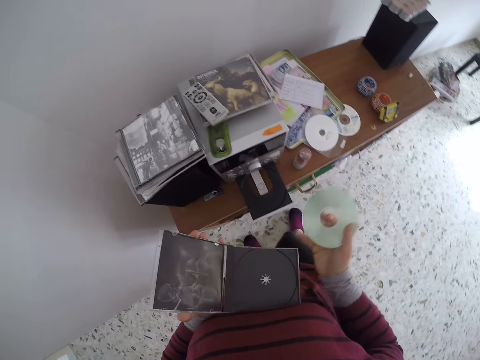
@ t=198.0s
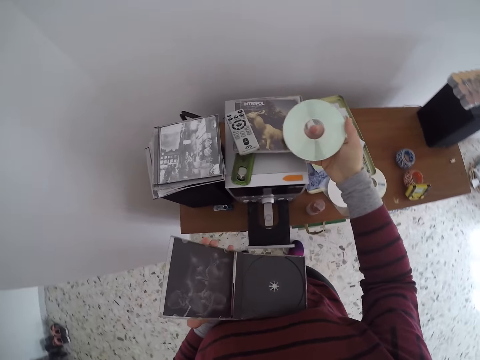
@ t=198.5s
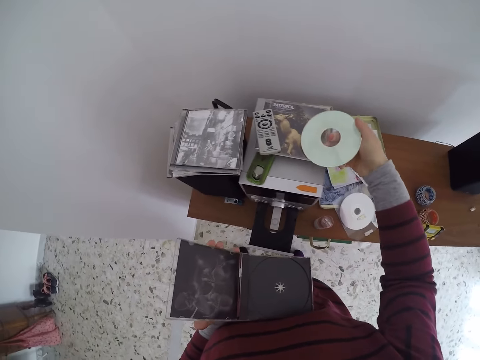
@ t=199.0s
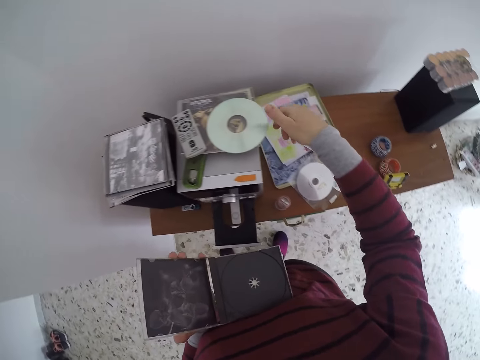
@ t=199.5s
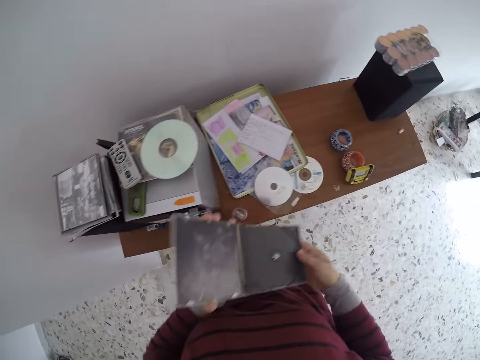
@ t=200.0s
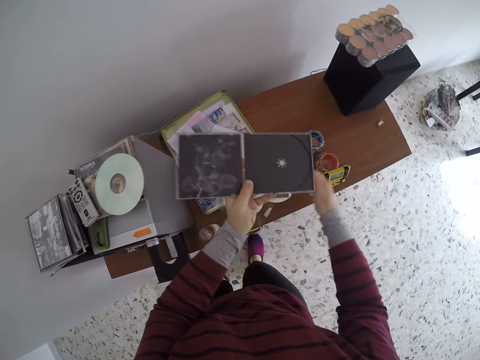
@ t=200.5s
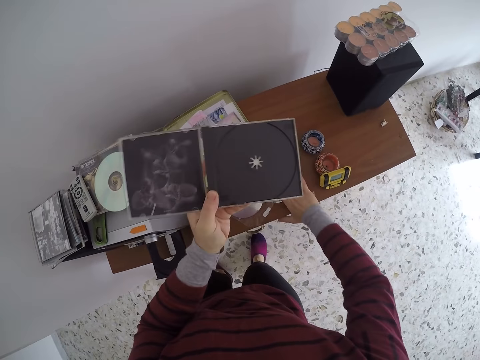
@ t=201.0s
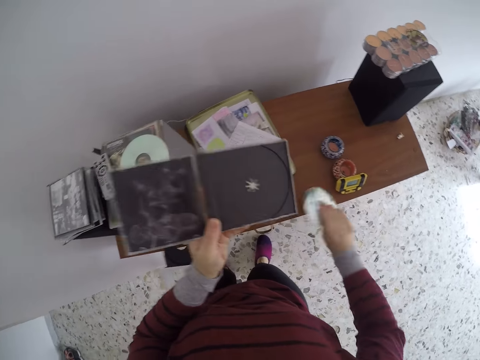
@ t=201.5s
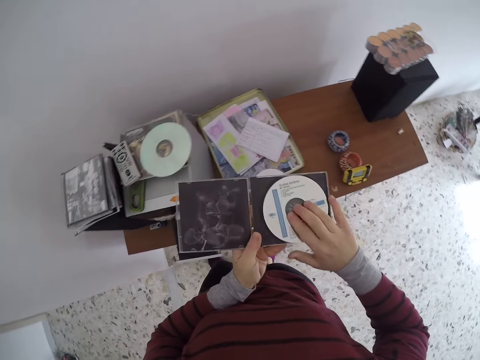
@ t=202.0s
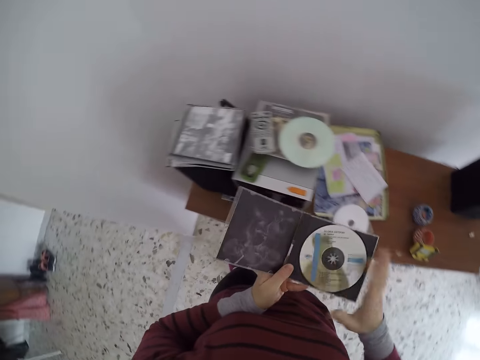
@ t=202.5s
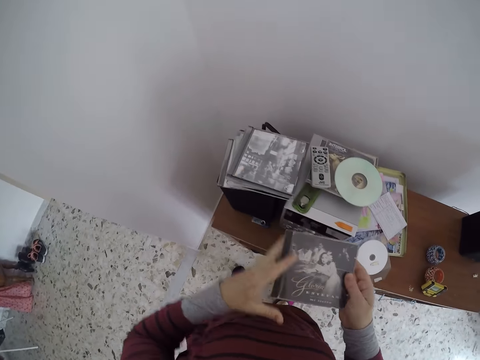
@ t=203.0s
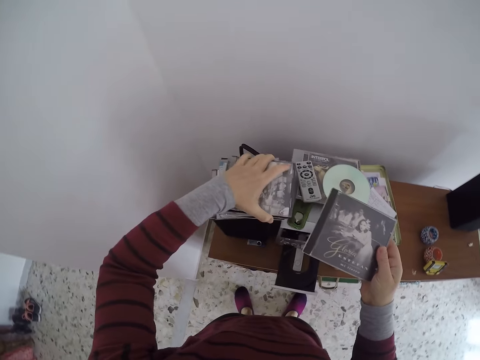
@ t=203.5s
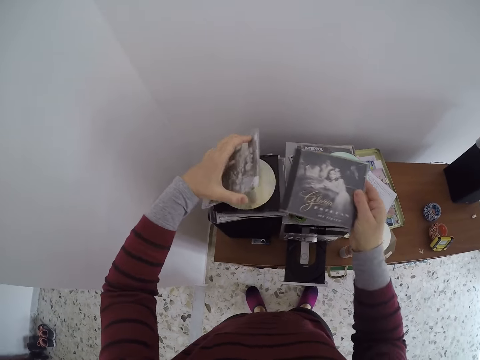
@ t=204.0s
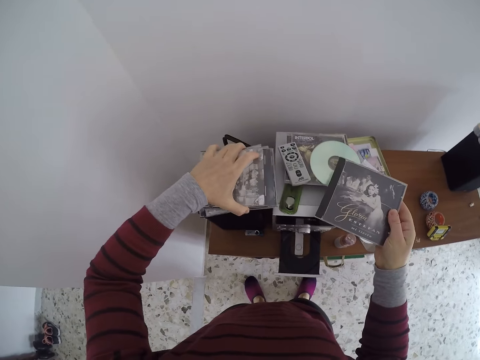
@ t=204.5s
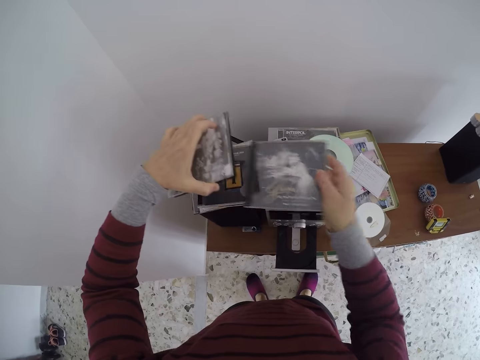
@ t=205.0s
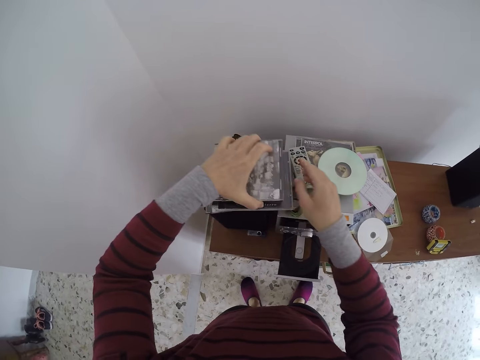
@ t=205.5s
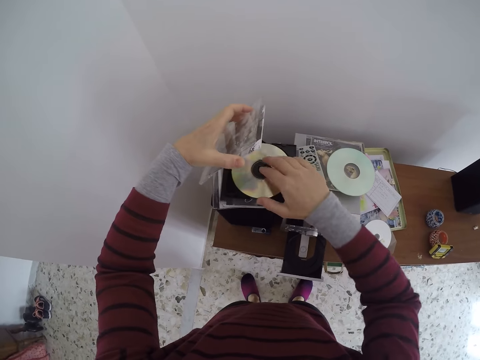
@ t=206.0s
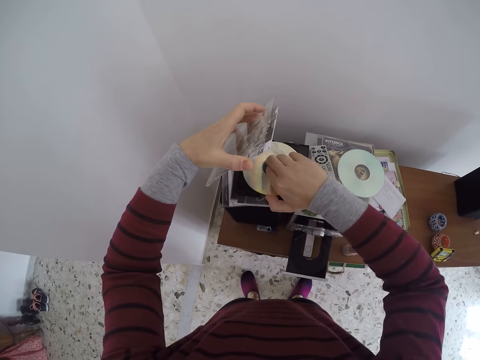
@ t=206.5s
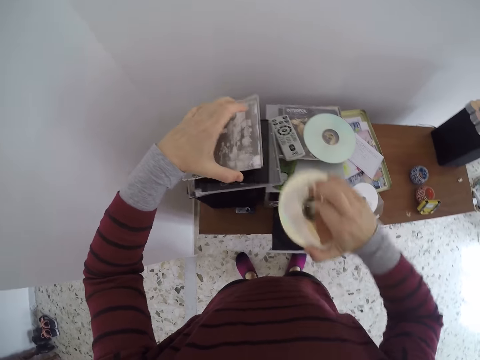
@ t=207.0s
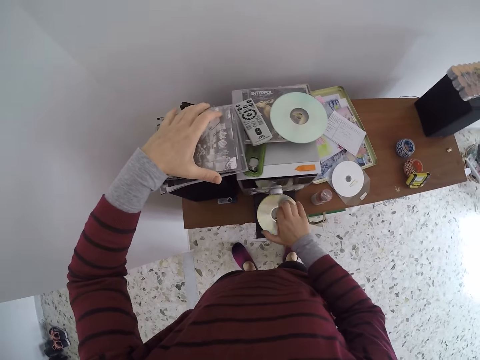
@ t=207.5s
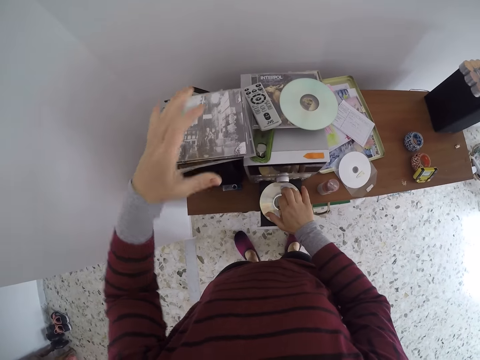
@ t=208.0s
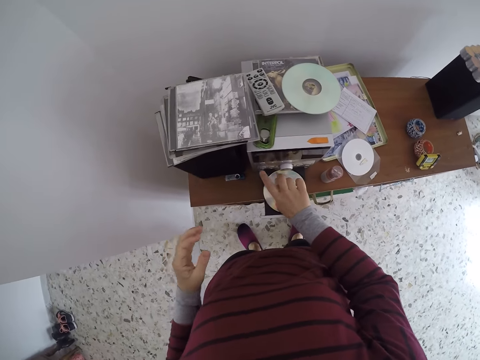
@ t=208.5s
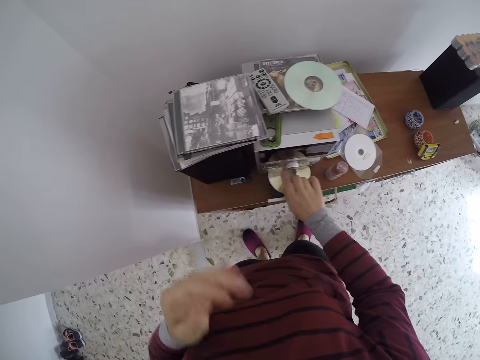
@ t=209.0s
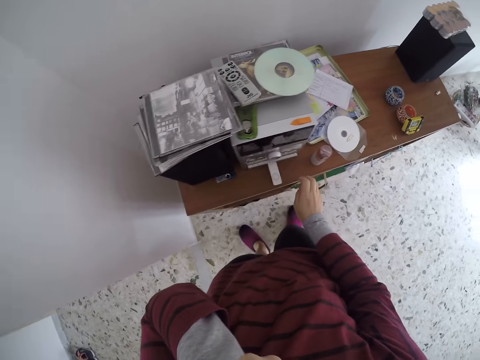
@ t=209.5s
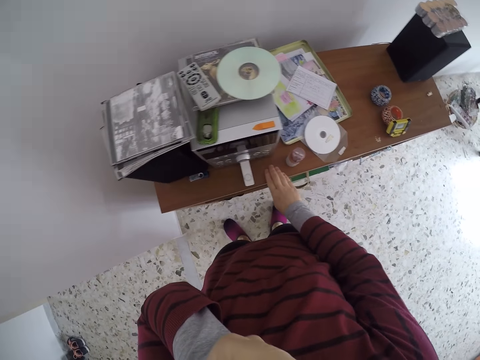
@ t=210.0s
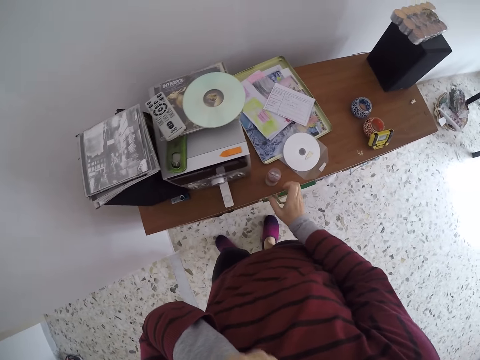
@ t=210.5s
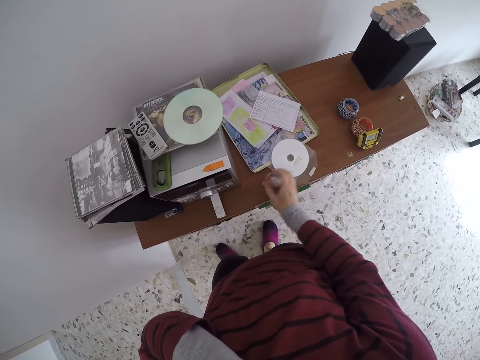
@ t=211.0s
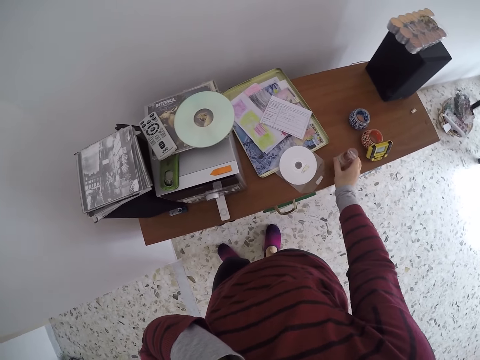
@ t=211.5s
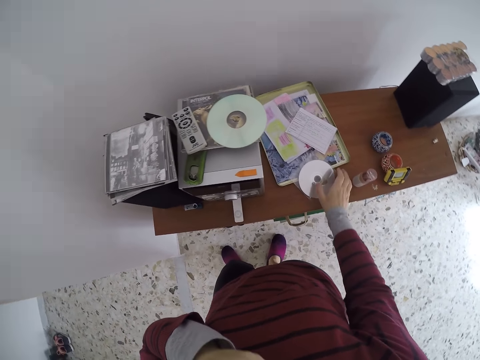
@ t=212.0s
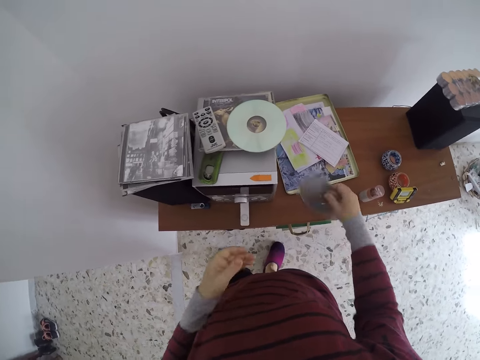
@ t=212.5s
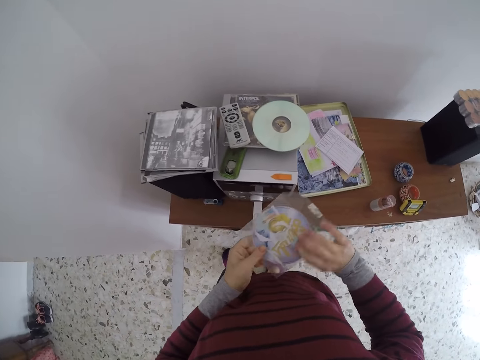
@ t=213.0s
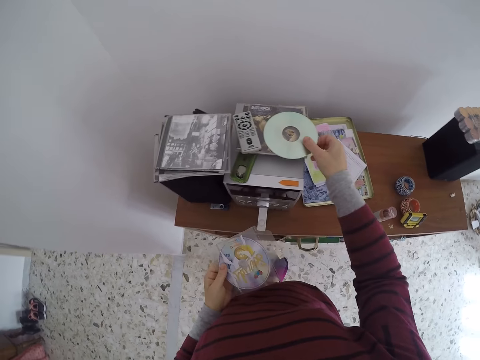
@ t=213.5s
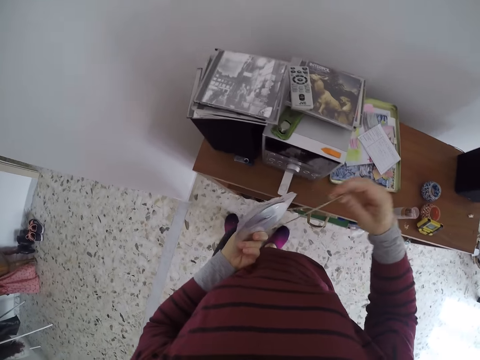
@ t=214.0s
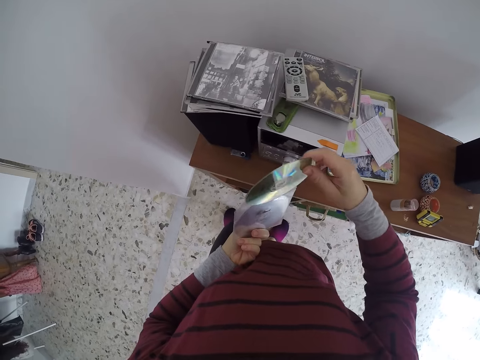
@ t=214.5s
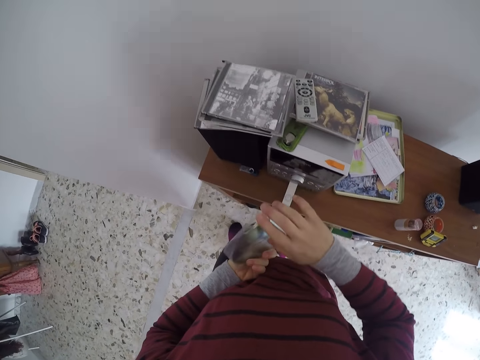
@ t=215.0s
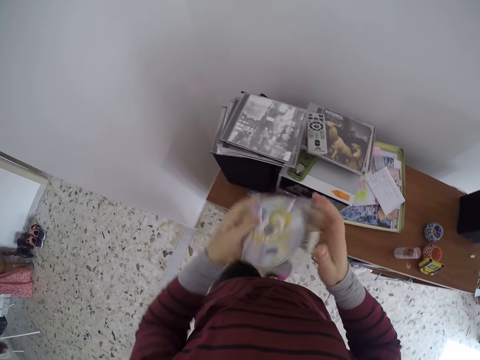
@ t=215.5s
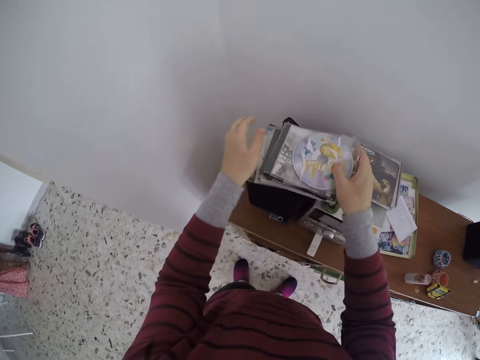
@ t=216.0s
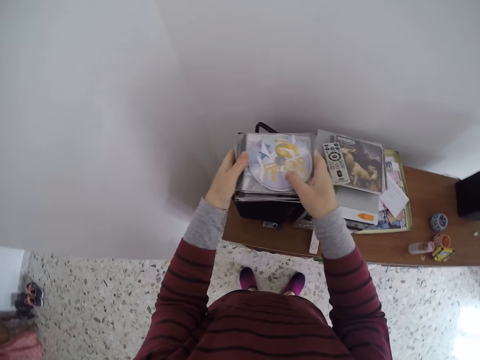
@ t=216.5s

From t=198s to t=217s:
The camera wearer places the disc on the DVD player with his right hand. He takes a disc on the shelf with his right hand. He puts the disc in his right hand in the disc pack. He closes the disc pack in his hands. He takes a disc pack on top of a speaker with his left hand. He places the disc pack in his right hand on the speaker under the other cases. He opens the disc pack in his left hand. He takes a disc from the disc pack with his right hand. He drops the disc pack in his left hand on the speaker. He puts the disc in his right hand in the DVD player. He presses a button on the DVD player with his right finger. He pushes the CD slot in. He adjusts a bottle on the shelf with his right hand. He places something aside. He takes a disc on the shelf with his right hand. He holds the disc with both hands. He takes a disc on the DVD player with his right hand. He puts the disc in his right hand into the disc pack in his left hand. He passes the disc from his left hand to his right hand. He places the disc pack on the DVD player. He drops the disc on the speaker with his right hand. He arranges the disc packs on the speaker with both hands.

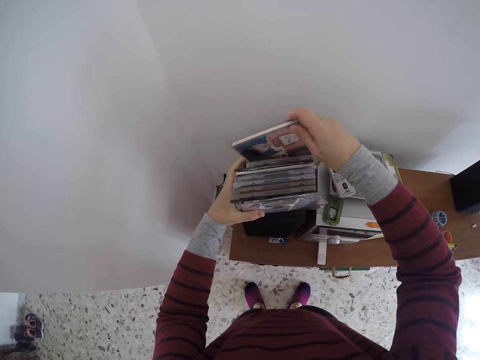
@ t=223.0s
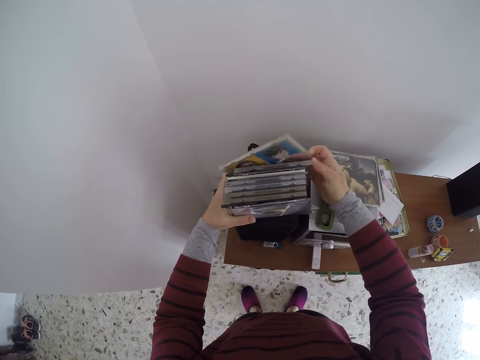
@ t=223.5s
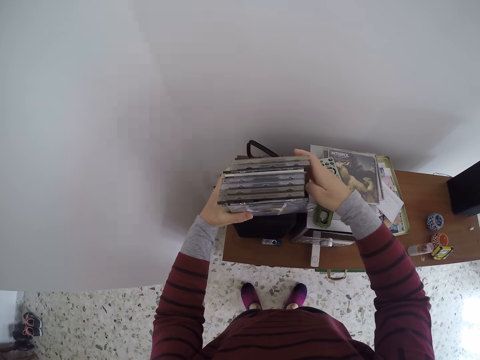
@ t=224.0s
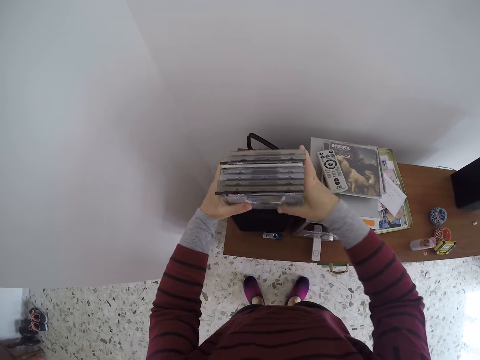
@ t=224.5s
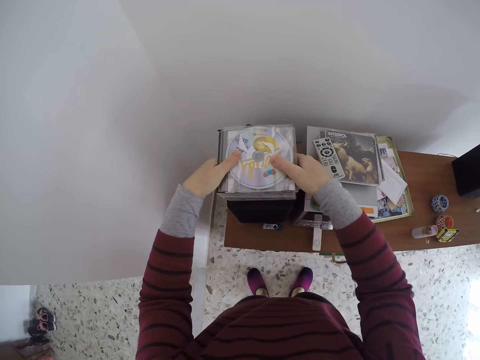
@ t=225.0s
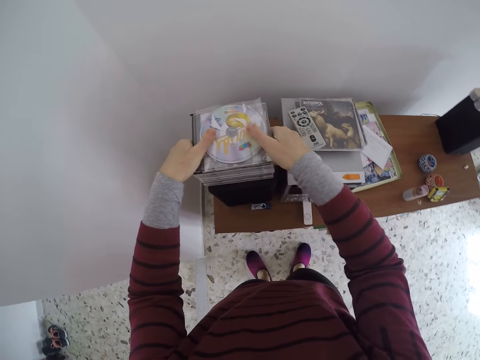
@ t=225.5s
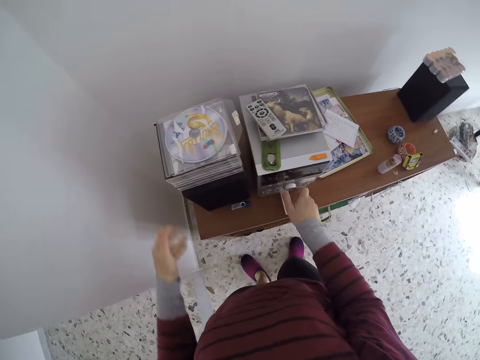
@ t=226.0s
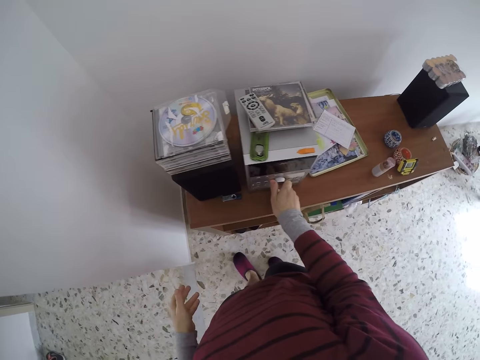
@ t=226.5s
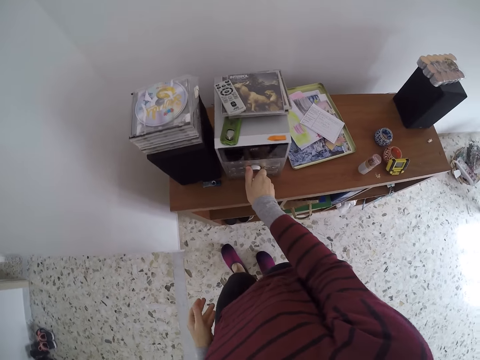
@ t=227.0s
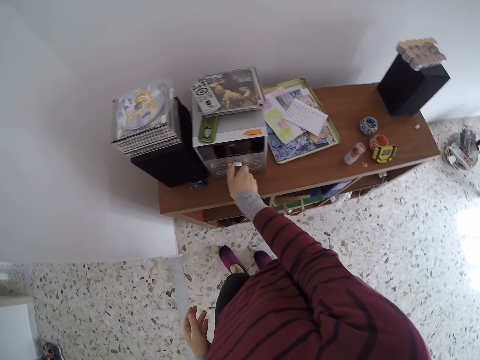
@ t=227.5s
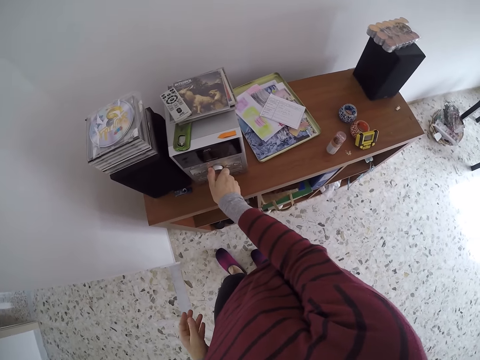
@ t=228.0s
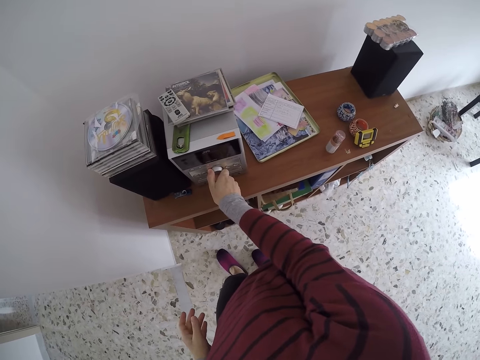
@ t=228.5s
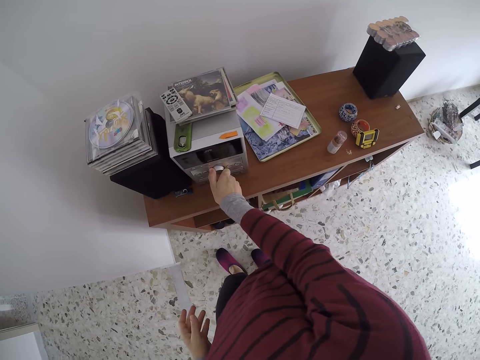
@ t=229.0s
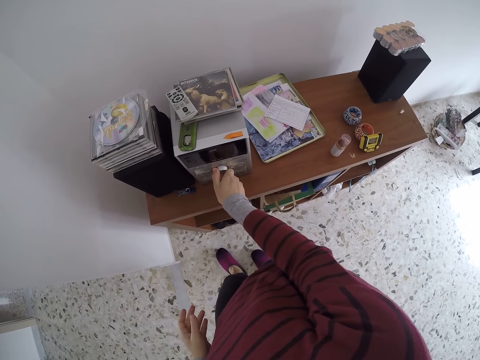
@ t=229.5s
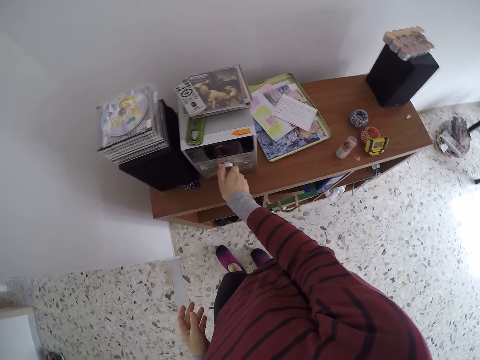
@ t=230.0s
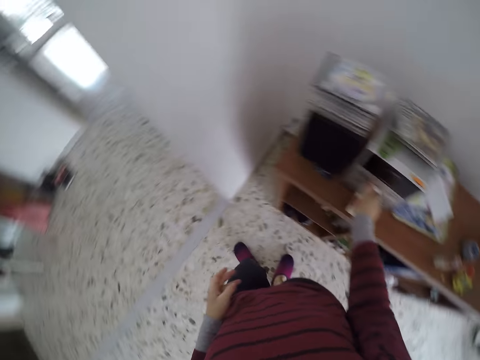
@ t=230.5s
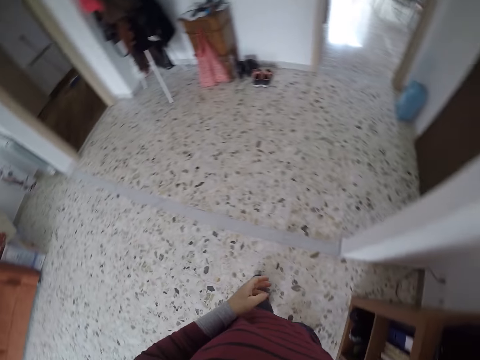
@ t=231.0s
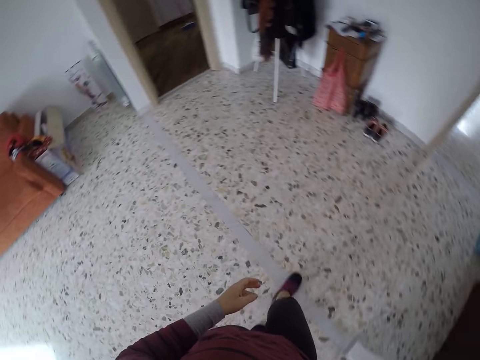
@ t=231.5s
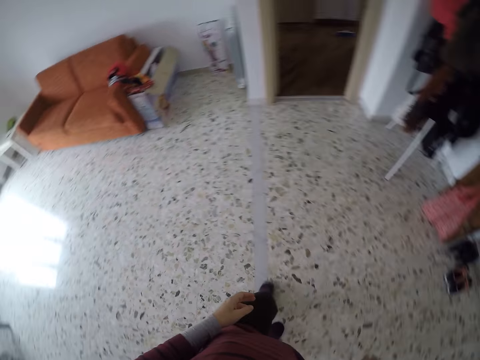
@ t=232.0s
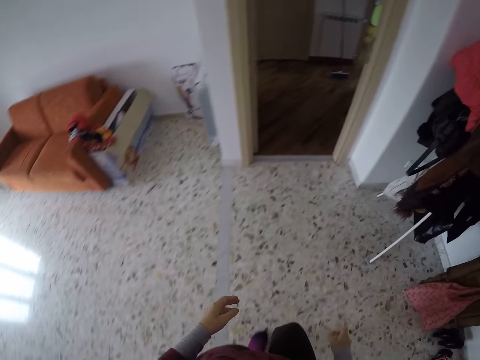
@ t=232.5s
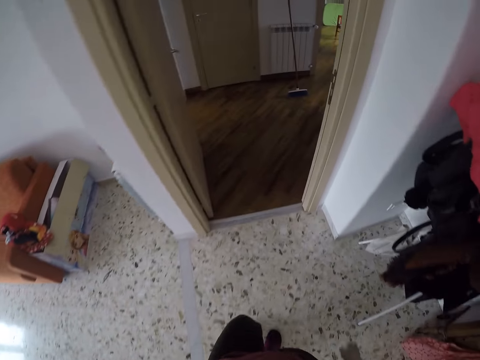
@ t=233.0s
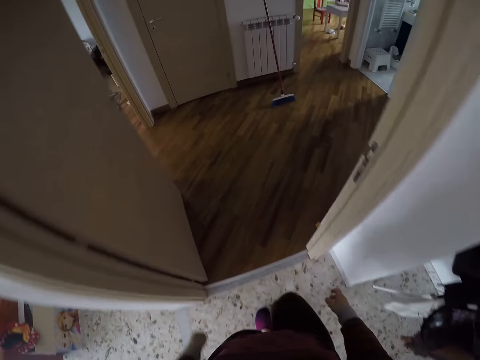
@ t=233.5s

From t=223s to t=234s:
The camera wearer places the disc packs on the speaker with both hands. He turns the knob on the DVD player with his right hand. He walks to a storage room. He walks out of the room.
